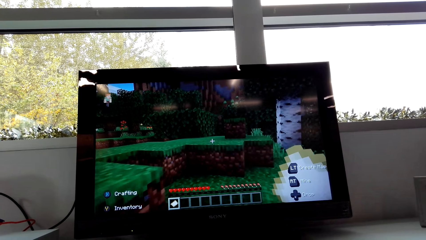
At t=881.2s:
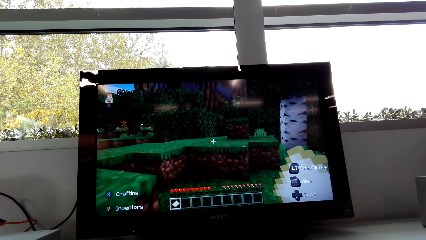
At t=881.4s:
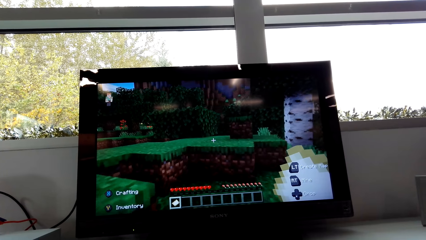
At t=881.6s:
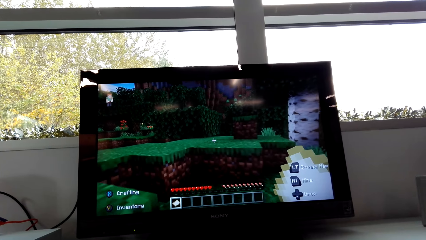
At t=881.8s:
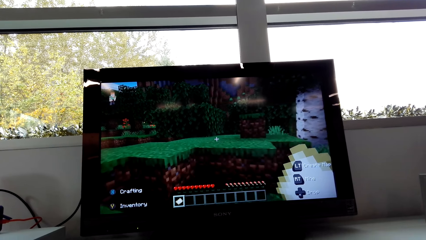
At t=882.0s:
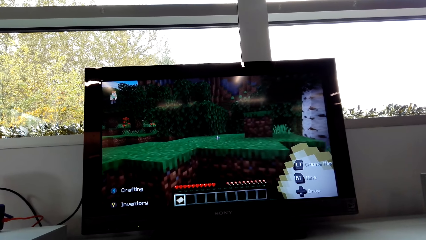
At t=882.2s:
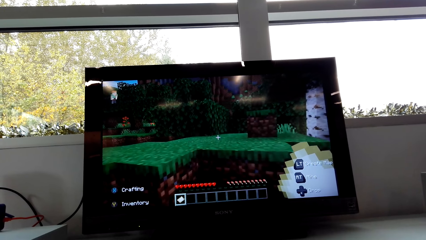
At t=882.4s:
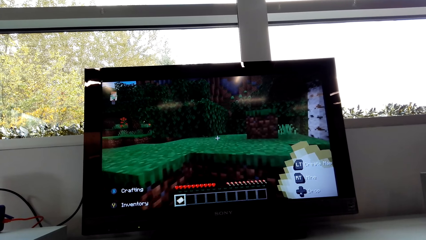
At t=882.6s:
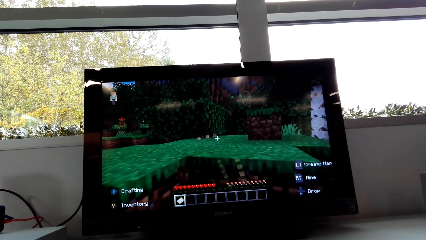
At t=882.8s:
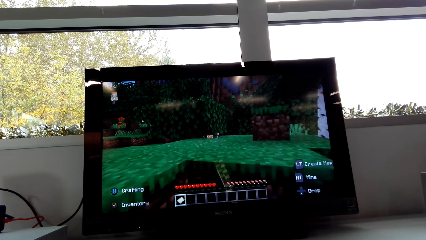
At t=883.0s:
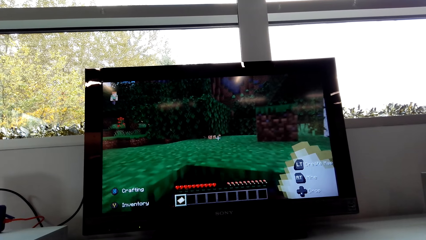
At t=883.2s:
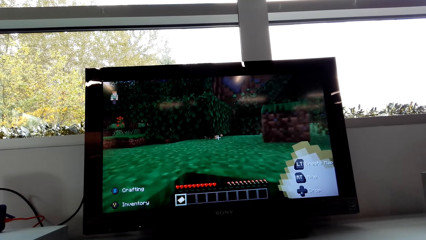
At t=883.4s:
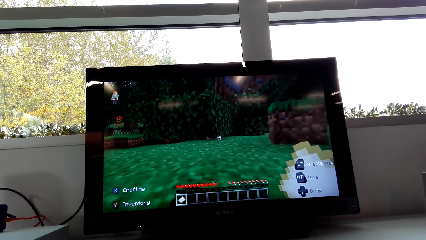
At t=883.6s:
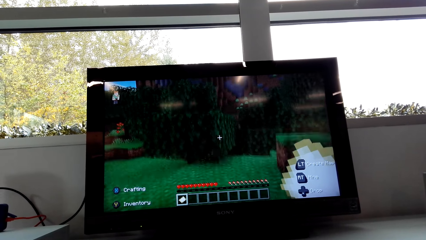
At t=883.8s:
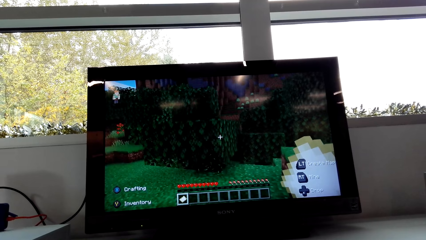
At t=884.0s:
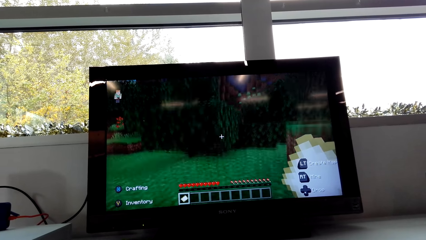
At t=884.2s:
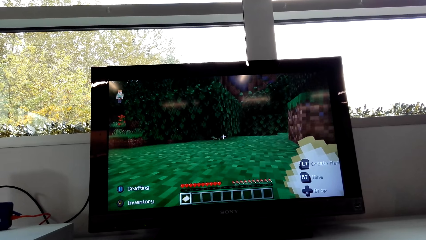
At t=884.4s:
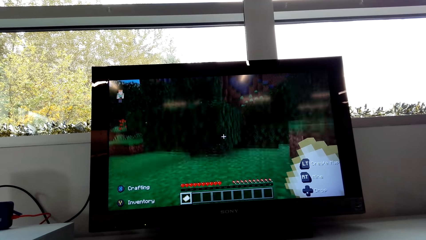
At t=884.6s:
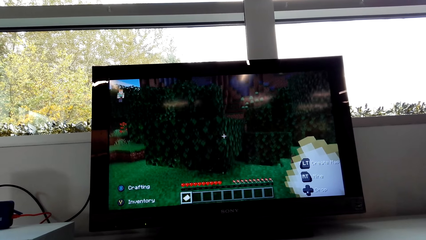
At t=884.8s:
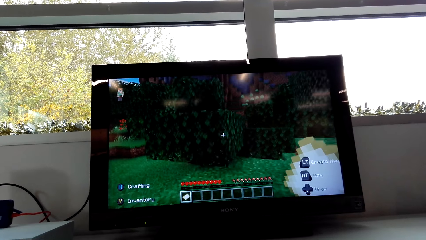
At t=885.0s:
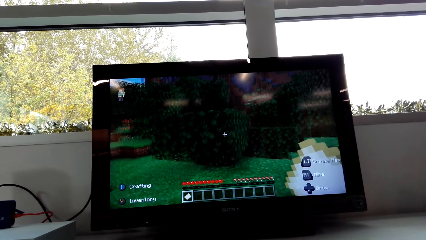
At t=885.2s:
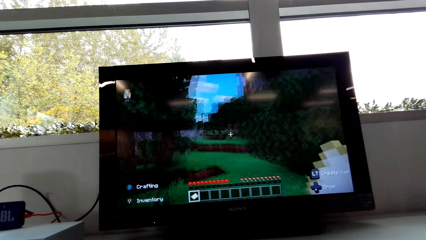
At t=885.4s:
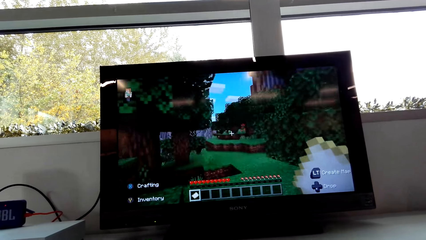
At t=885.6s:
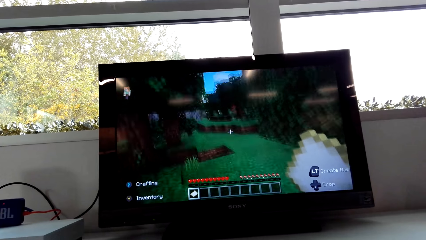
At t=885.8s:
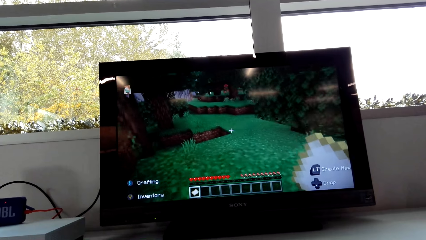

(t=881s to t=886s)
The camera wearer plays a game on the television.

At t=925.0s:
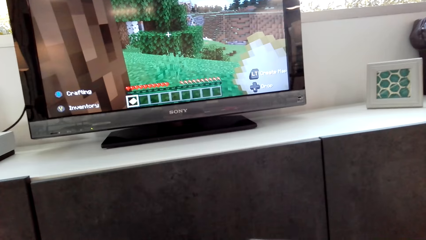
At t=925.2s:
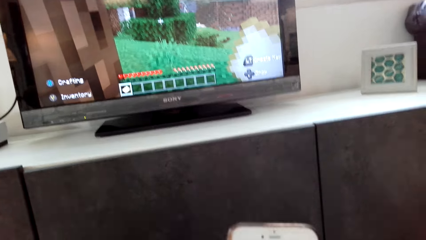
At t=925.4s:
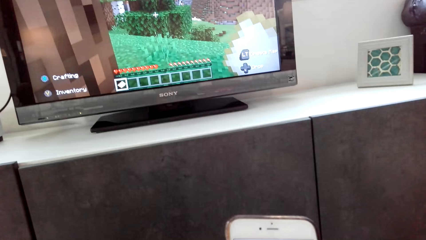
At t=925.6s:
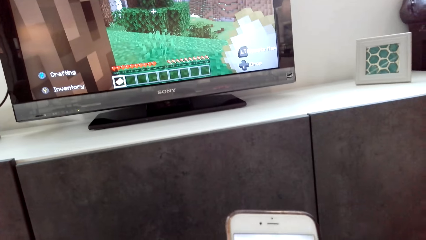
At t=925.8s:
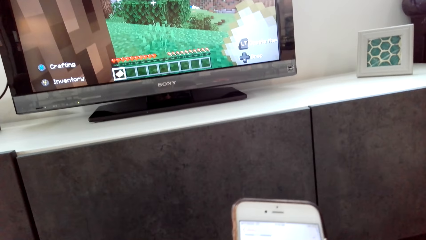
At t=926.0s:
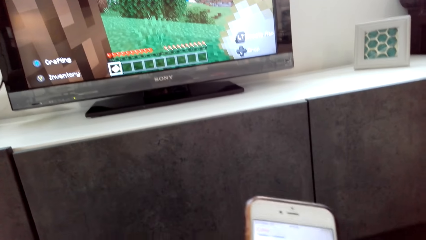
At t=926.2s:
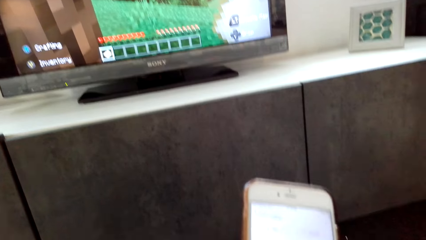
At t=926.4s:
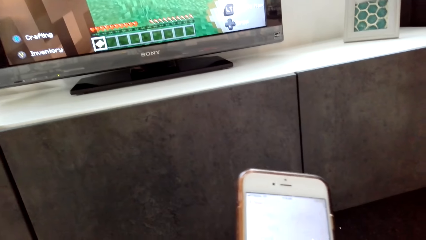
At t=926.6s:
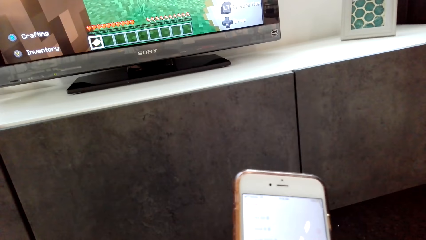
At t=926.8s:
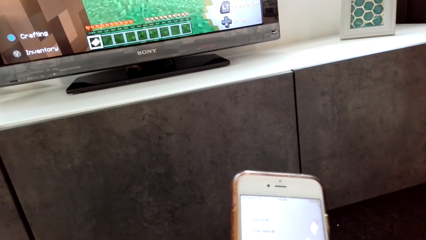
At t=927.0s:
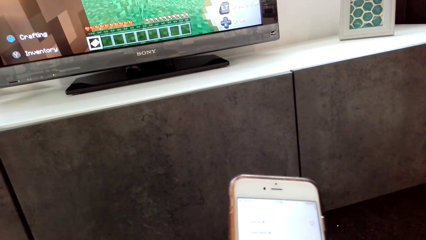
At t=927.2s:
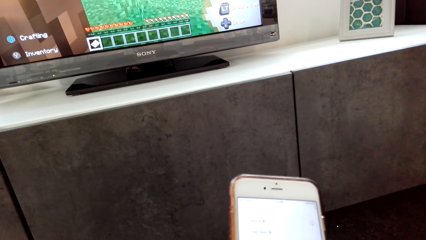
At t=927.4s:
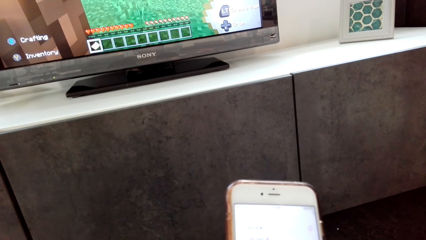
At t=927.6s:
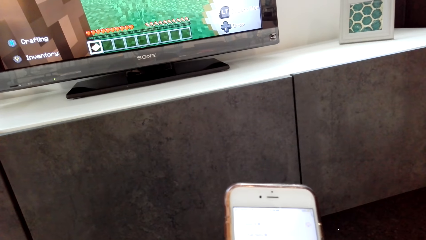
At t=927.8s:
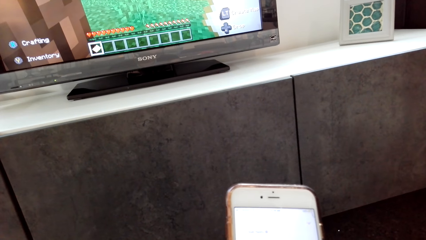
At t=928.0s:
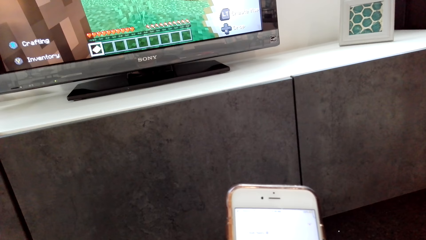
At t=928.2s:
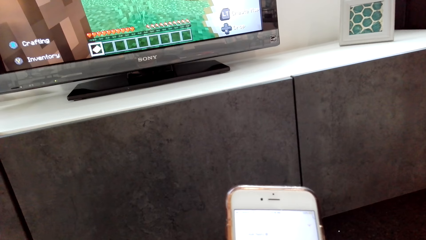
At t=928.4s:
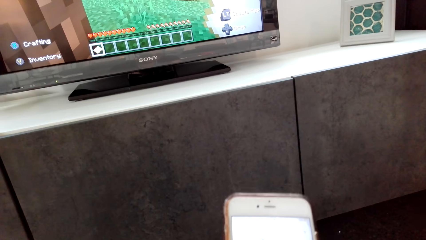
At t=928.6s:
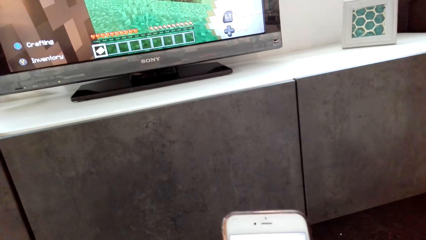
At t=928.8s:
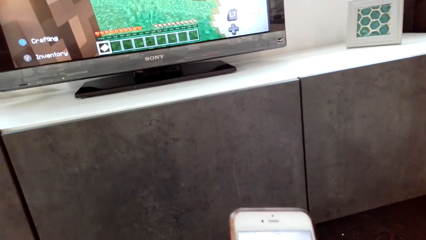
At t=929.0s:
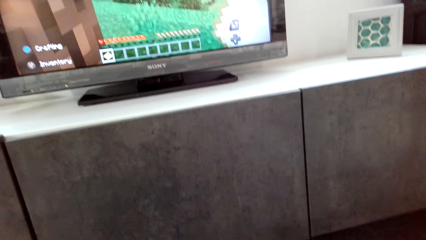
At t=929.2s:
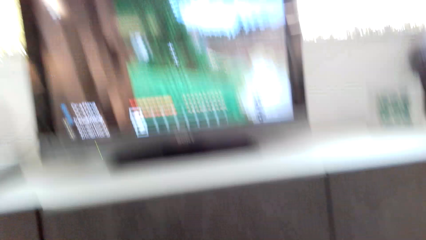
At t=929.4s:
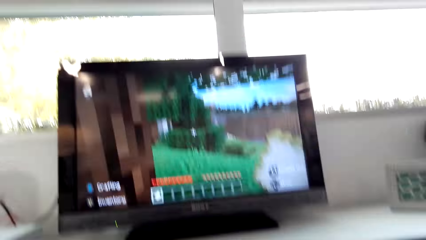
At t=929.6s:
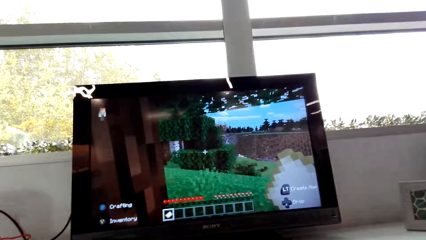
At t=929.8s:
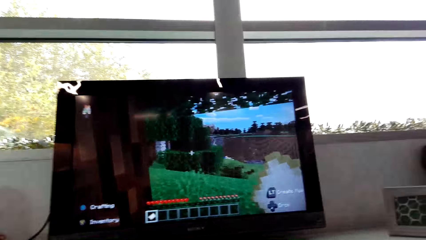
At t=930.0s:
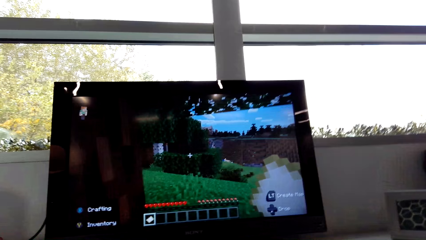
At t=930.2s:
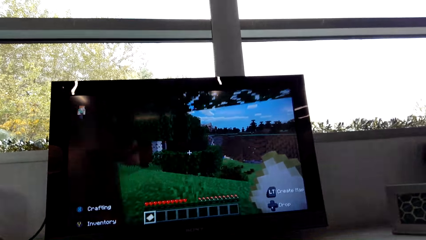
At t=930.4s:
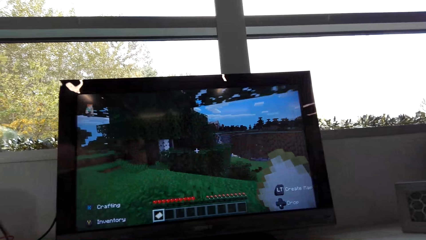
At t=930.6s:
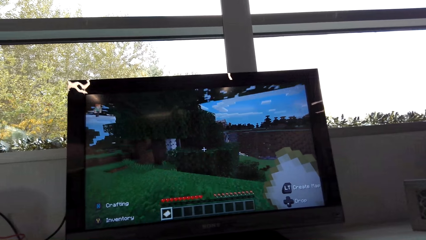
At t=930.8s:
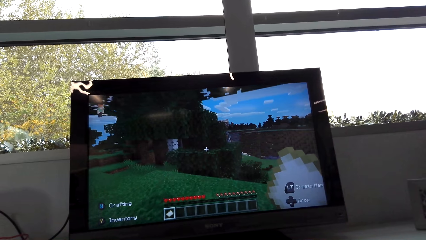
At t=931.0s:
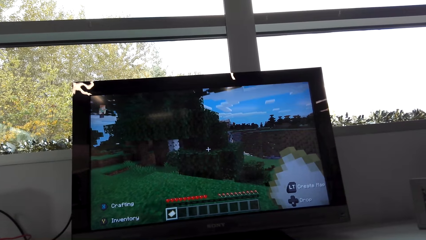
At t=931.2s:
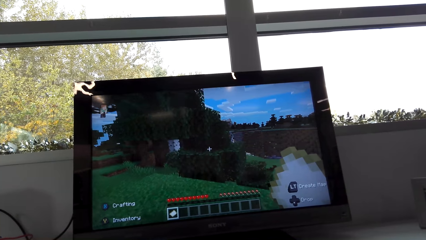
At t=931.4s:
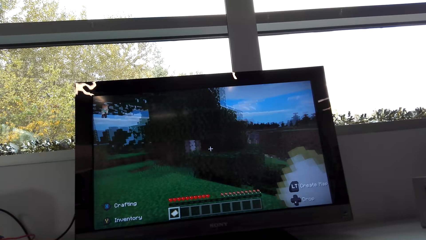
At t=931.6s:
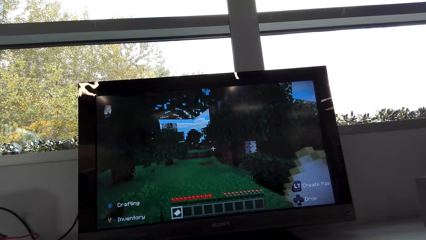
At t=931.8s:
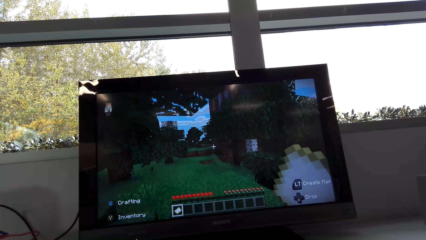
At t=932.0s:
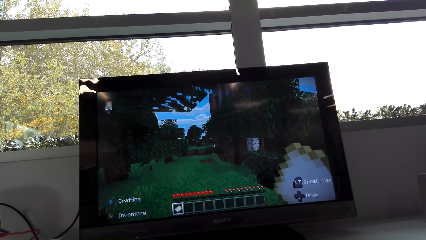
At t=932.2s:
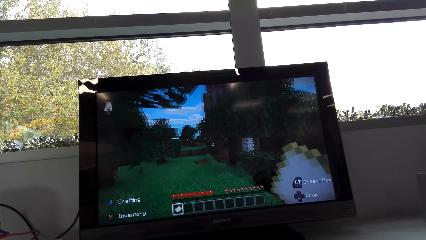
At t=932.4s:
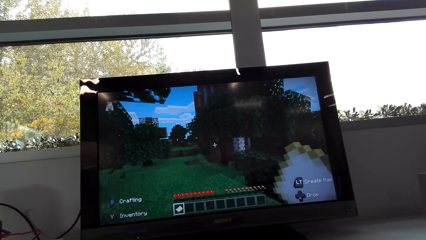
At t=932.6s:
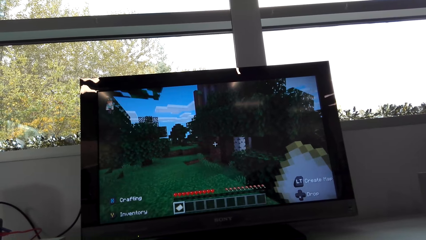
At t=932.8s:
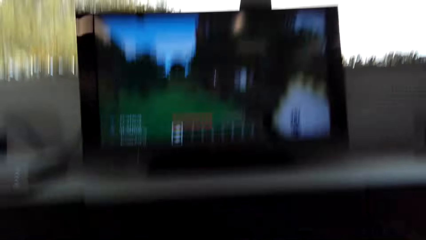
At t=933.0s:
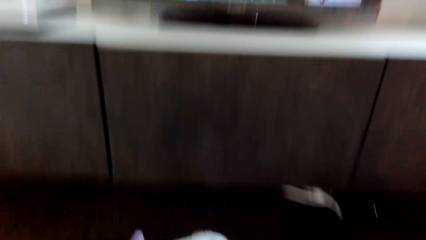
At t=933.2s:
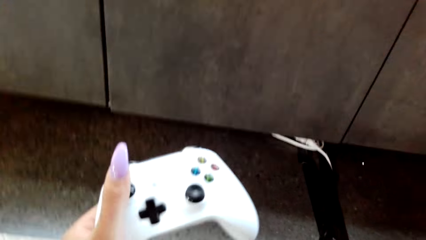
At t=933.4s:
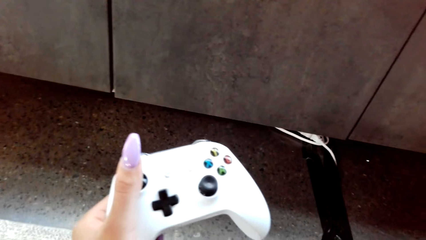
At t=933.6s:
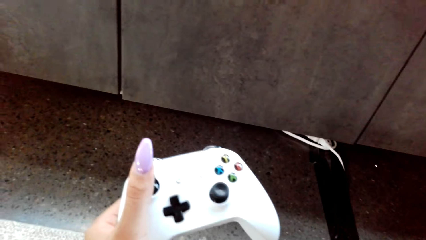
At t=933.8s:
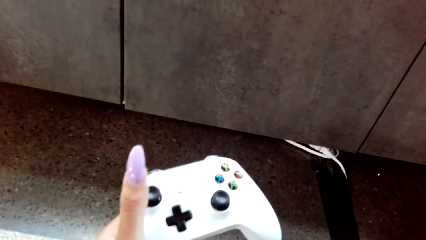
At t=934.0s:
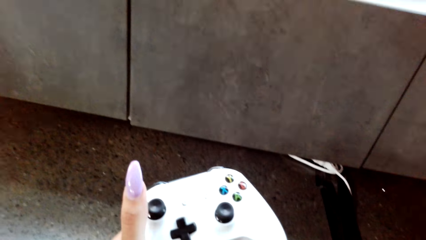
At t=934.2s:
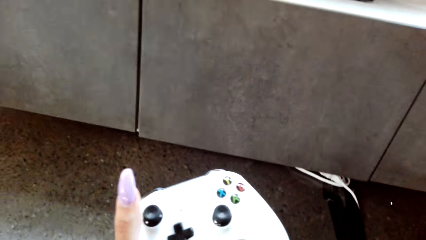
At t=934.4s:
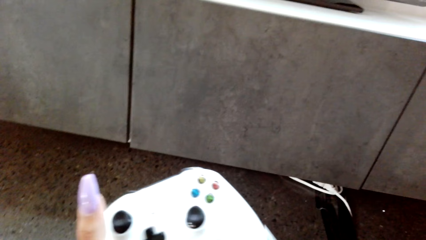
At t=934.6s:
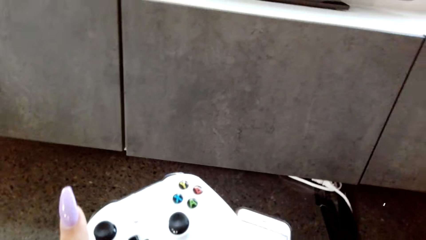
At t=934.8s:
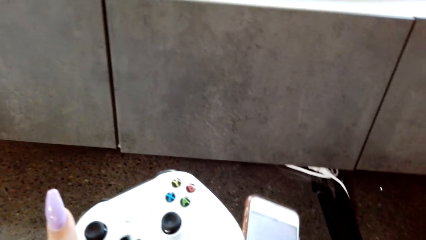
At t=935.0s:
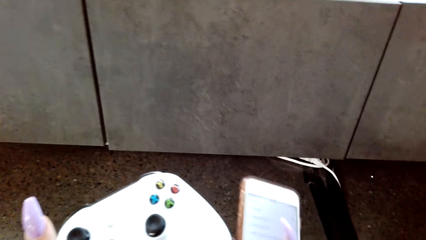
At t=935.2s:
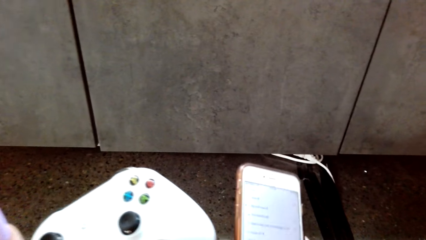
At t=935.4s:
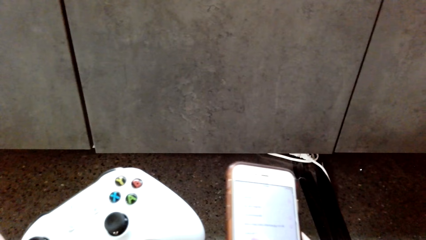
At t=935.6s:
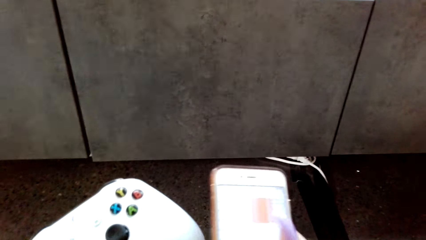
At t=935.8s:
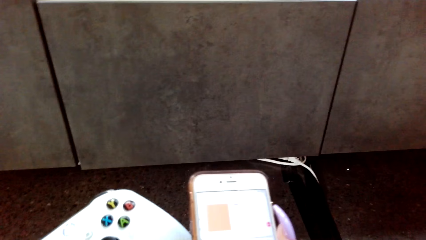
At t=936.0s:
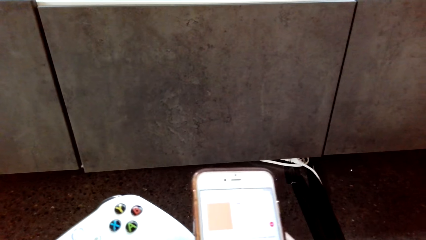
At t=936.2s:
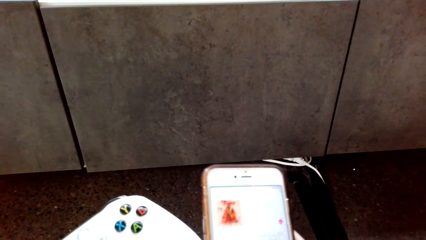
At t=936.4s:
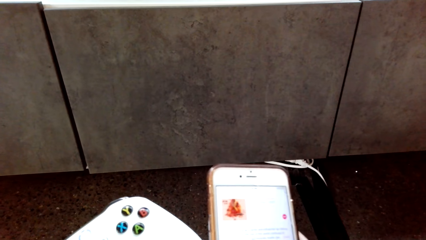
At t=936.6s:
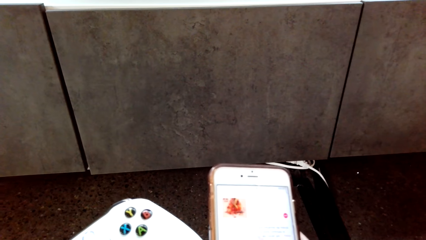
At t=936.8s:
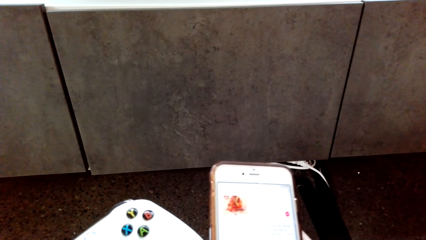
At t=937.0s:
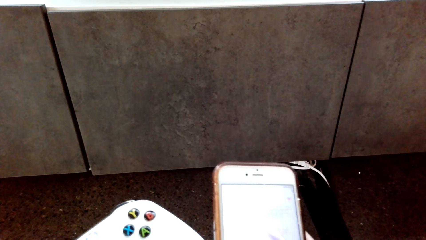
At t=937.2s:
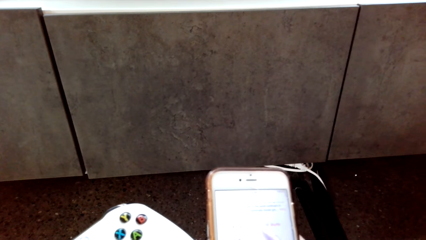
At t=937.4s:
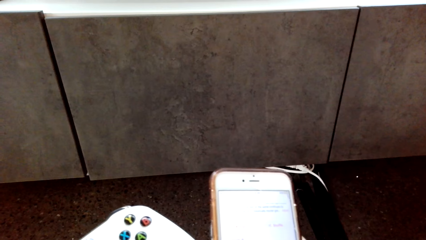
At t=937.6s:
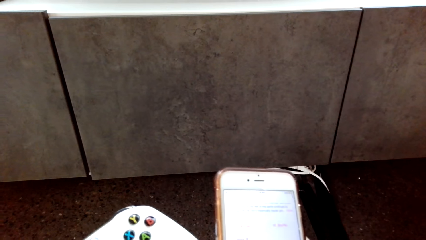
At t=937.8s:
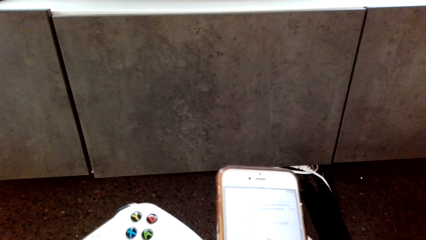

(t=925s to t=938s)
The camera wearer operates her phone. She plays a computer game. She operates her phone.
